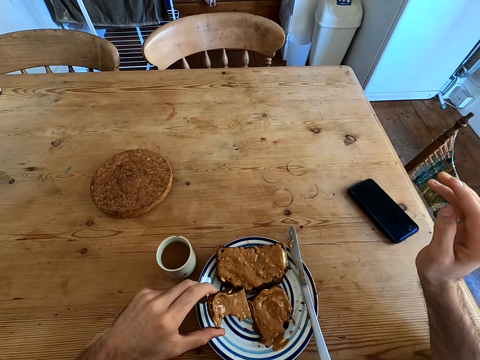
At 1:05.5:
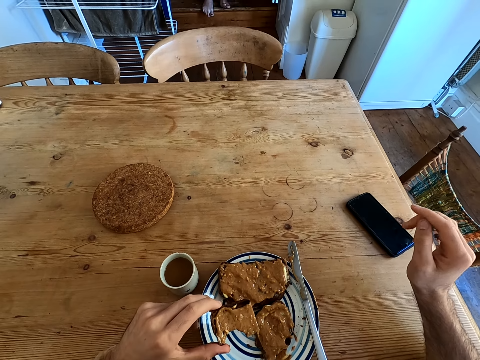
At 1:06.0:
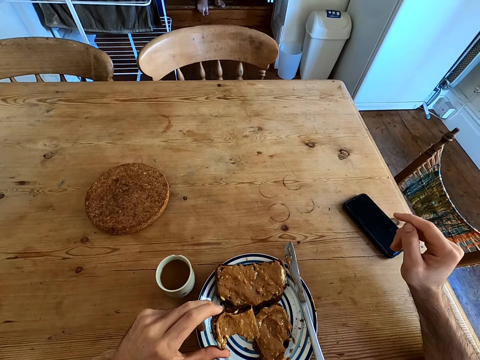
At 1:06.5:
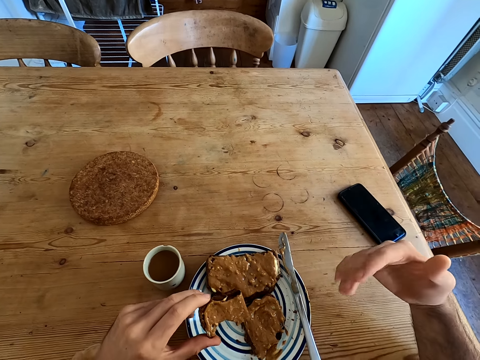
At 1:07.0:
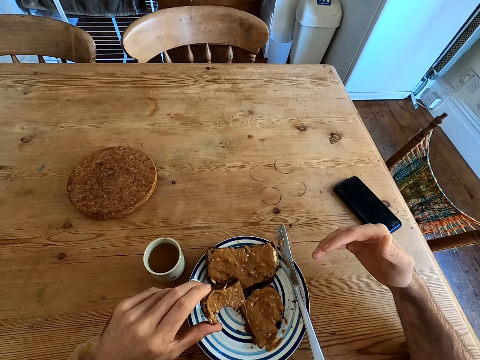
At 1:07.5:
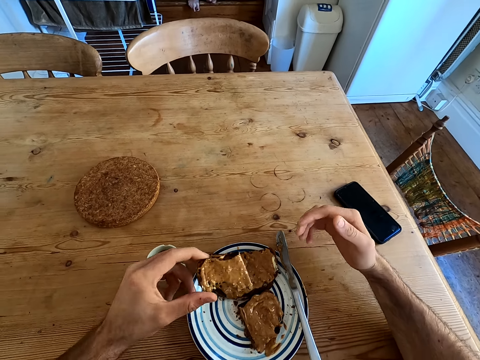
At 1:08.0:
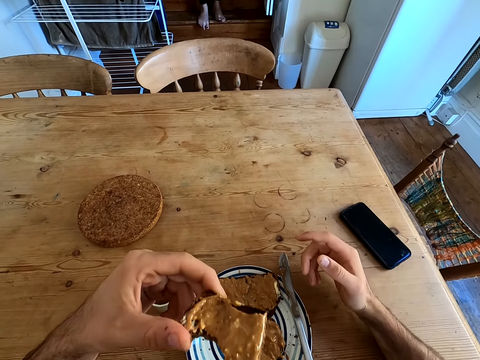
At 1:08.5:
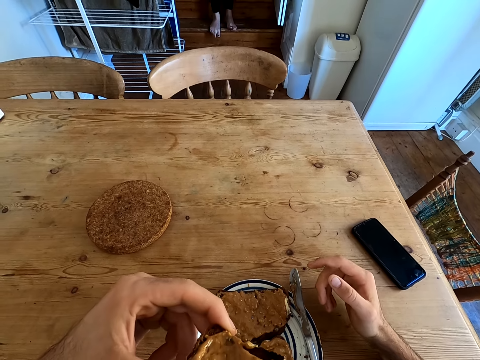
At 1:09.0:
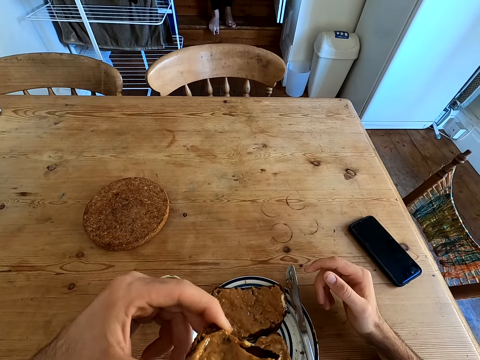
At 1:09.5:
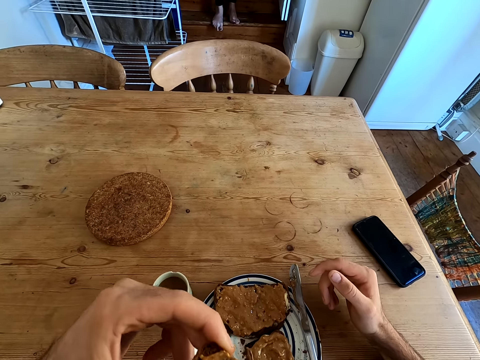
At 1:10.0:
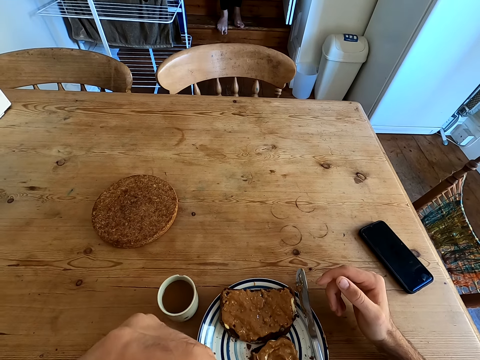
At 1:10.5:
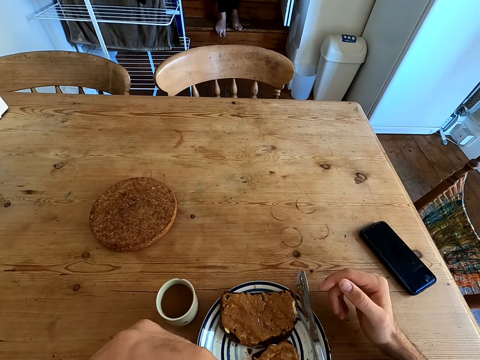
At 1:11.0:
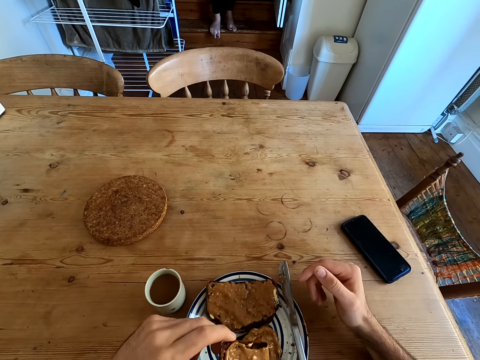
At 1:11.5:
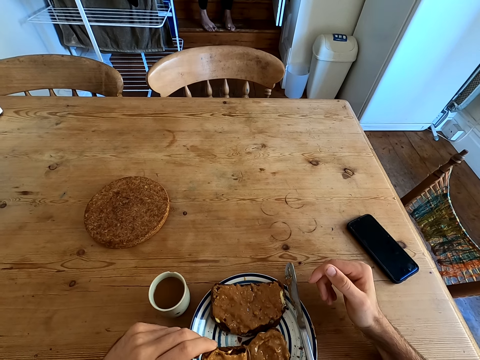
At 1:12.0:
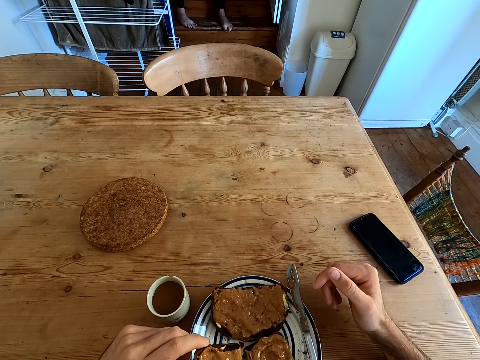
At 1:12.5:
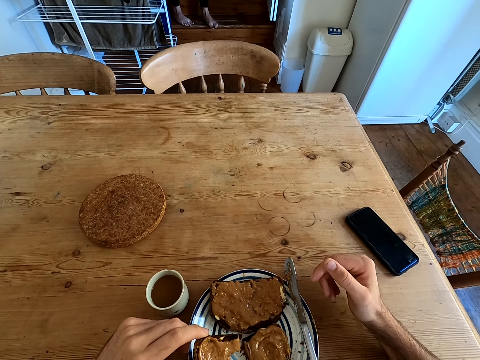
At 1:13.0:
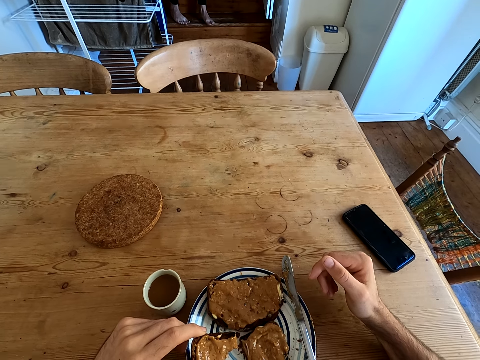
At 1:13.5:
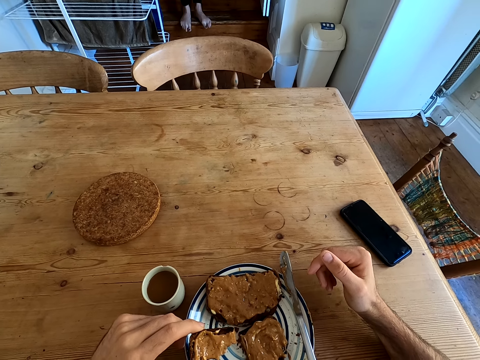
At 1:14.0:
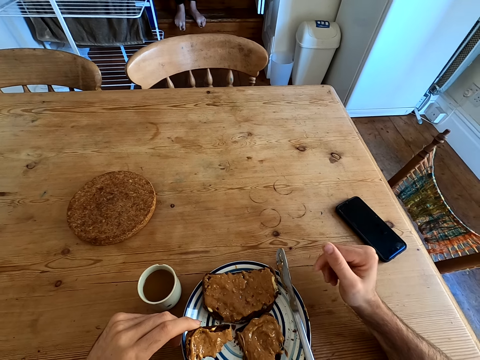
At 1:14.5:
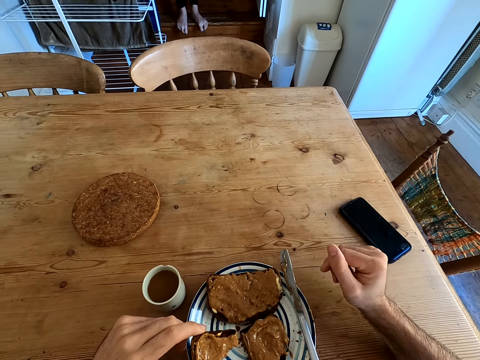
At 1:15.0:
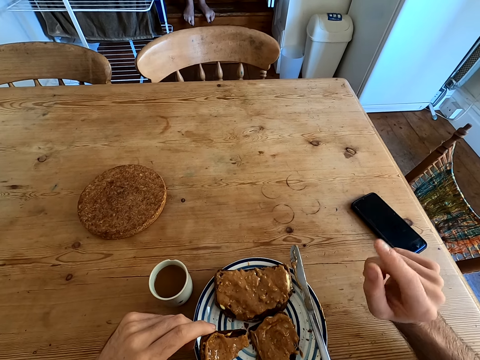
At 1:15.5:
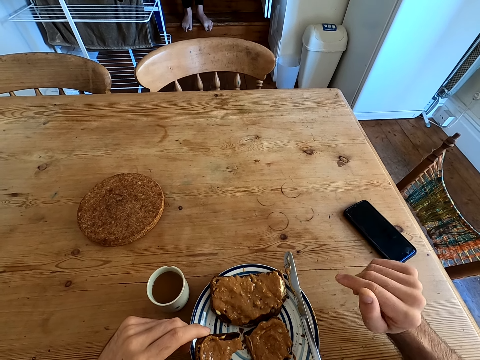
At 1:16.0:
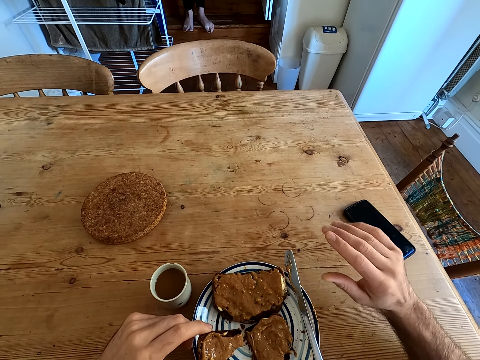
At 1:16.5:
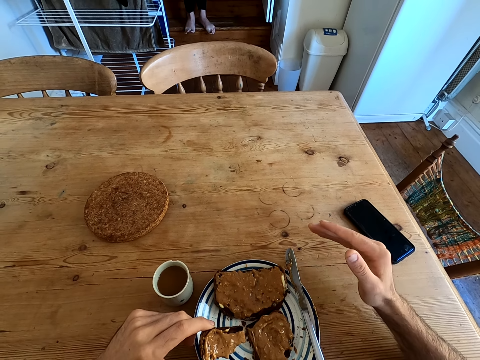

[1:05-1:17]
The camera wearer picks up a piece of bread. They move their hand. A woman talks to the camera wearer. The camera wearer bites the bread. The woman moves her leg. The camera wearer moves their hand.

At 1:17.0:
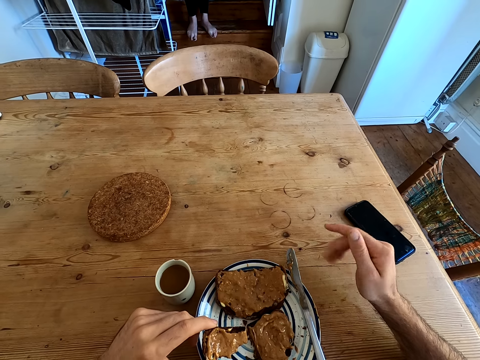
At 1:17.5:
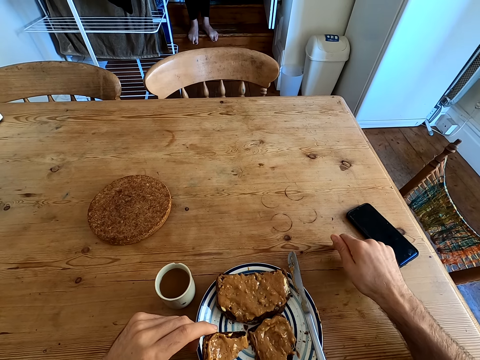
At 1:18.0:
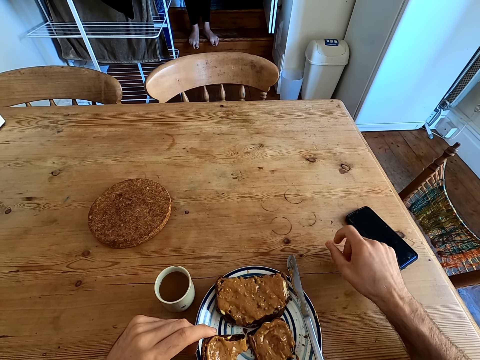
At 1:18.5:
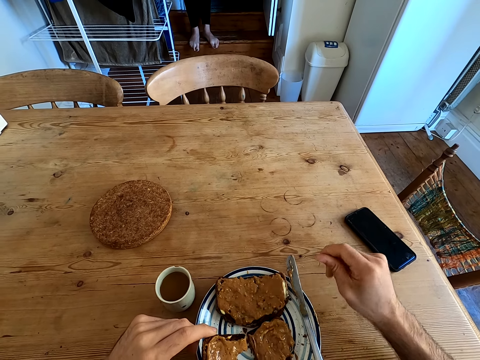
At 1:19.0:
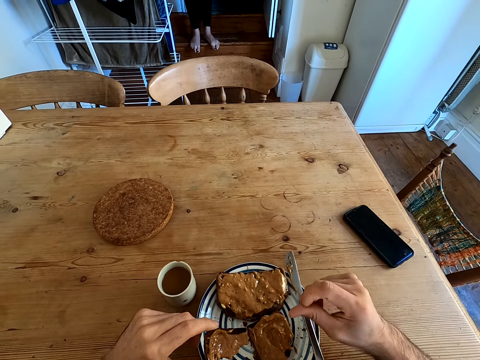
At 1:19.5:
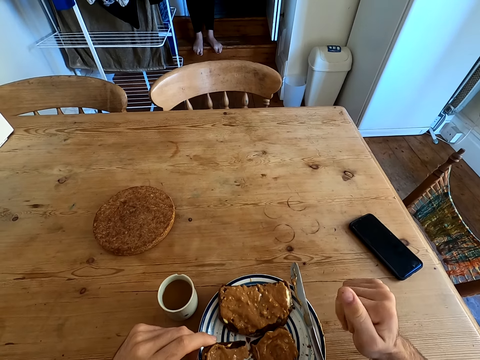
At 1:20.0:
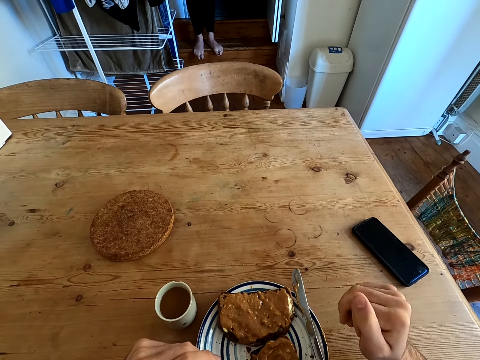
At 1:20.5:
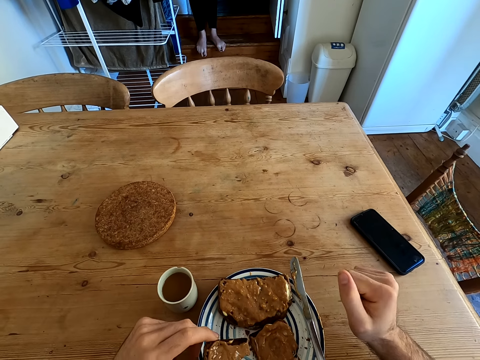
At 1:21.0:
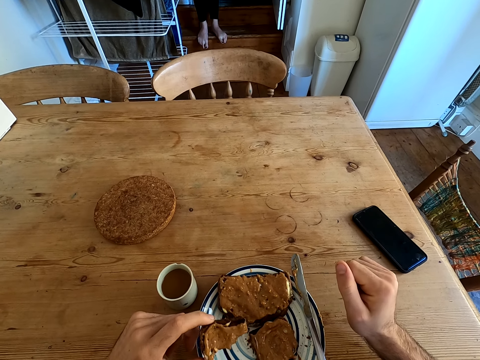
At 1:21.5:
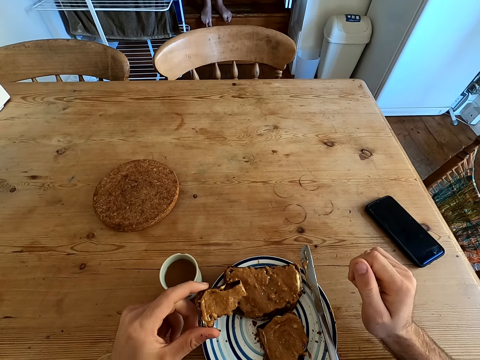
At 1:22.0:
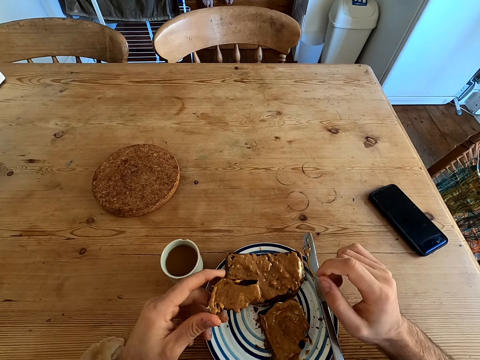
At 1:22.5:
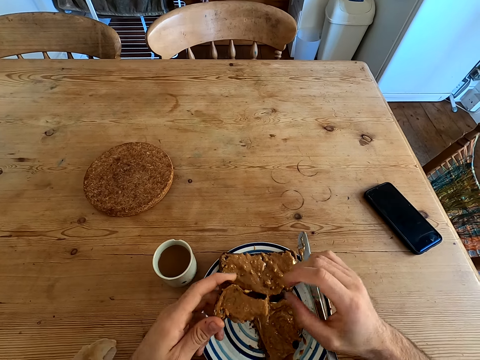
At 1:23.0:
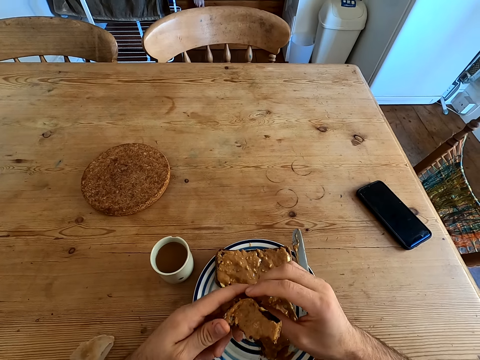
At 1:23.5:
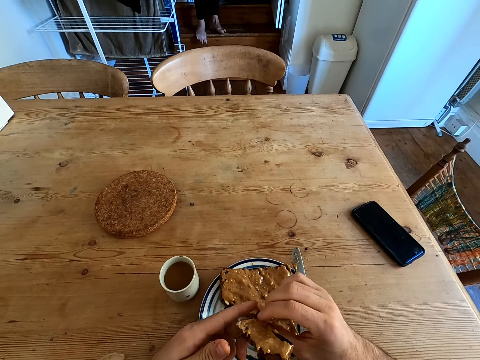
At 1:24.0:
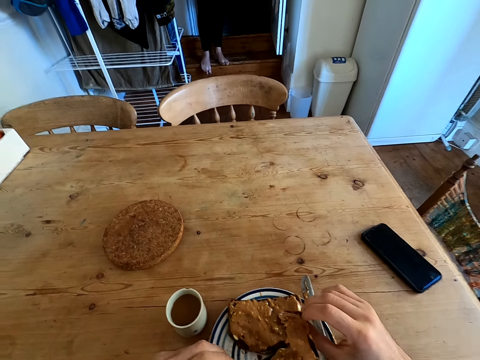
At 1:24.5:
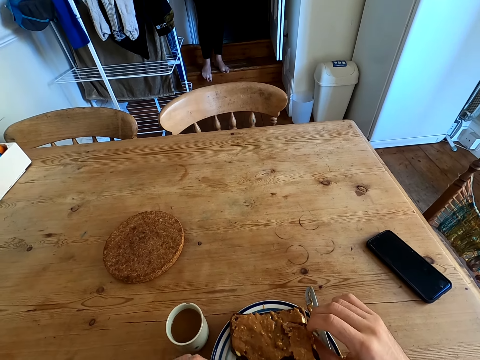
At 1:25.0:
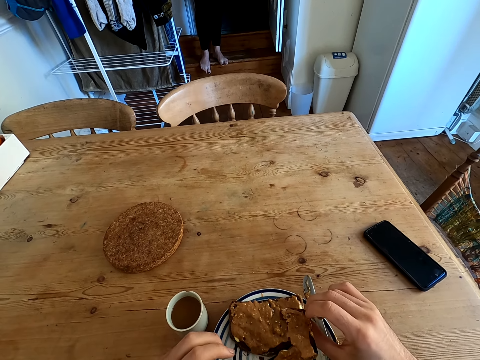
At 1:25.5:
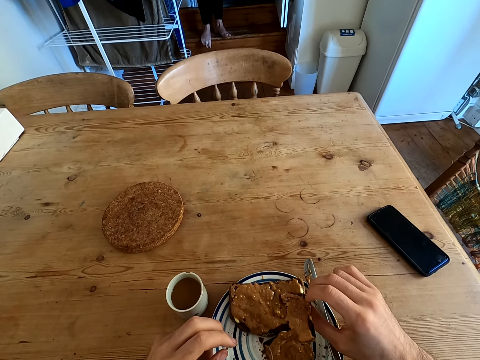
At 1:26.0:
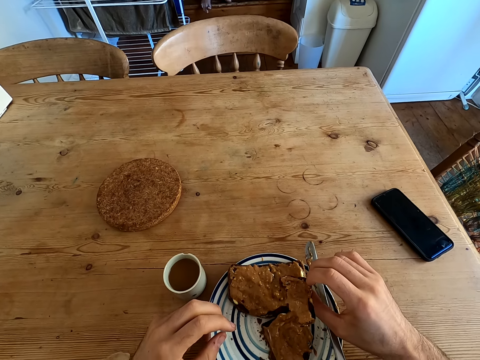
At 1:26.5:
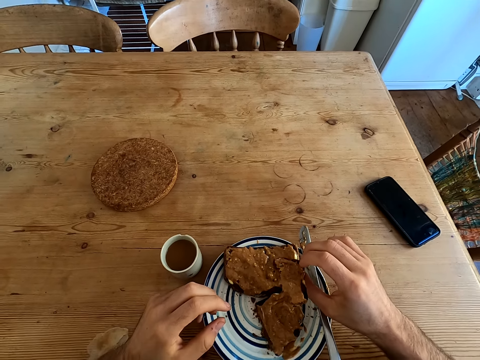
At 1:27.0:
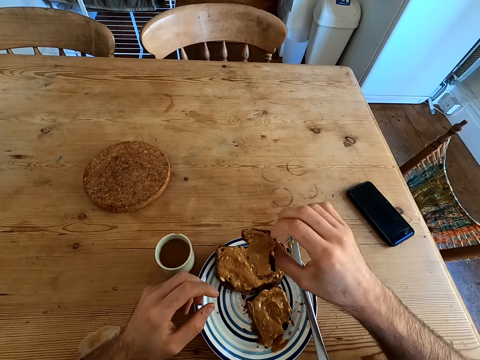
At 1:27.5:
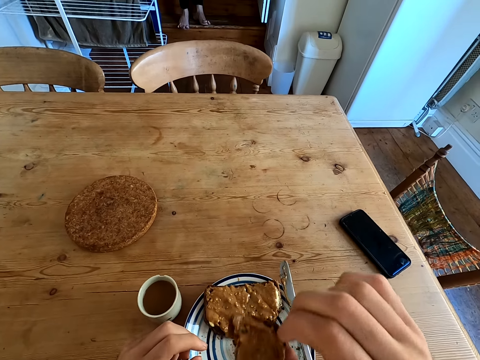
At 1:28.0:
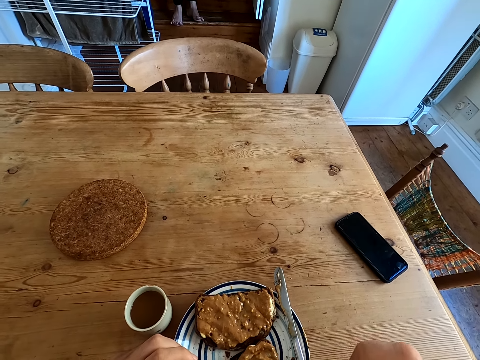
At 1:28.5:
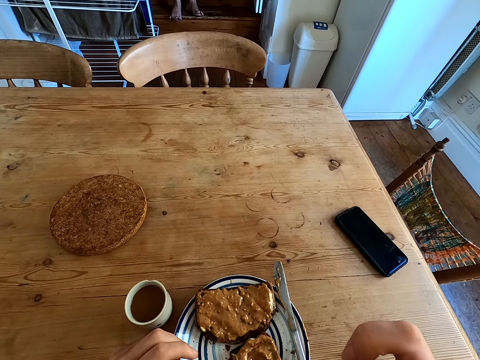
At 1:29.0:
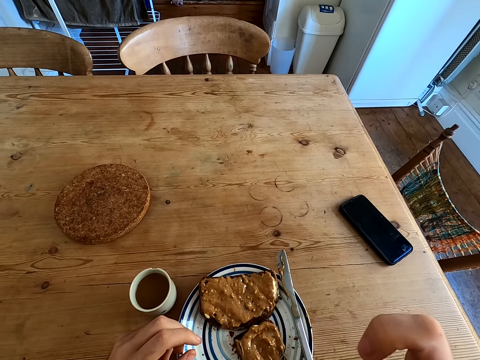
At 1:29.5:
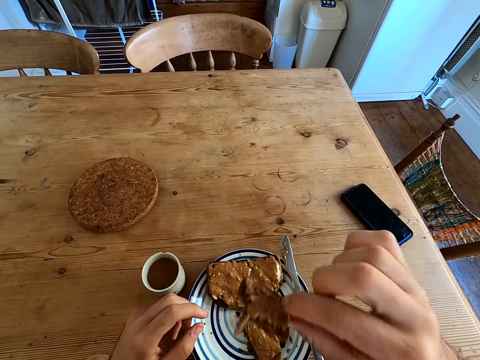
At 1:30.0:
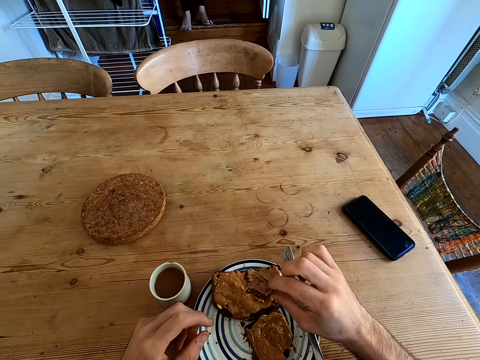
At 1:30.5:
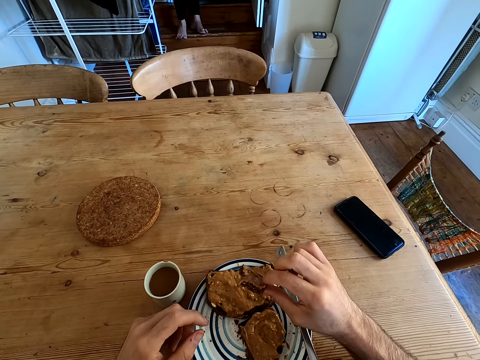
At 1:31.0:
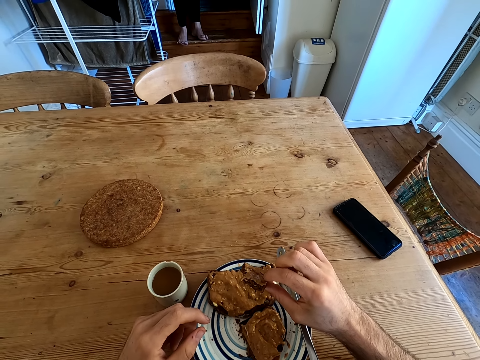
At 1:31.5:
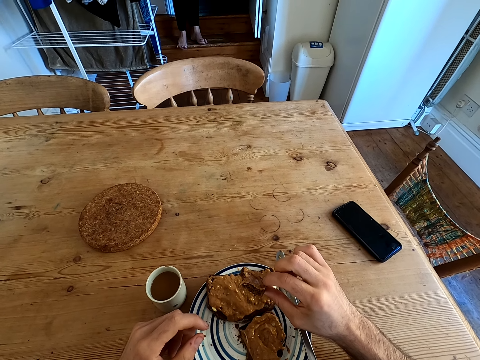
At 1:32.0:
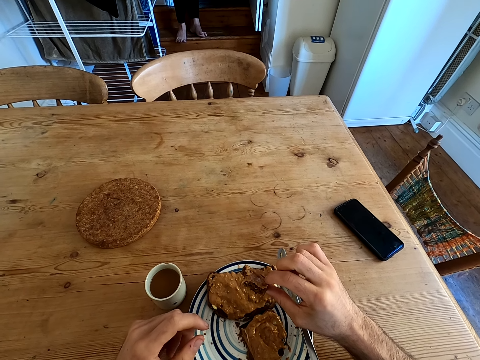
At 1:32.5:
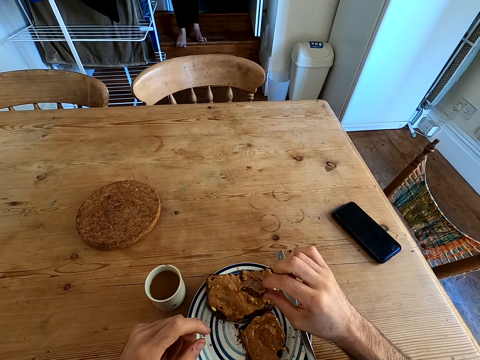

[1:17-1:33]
The camera wearer taps on the table. A woman laughs to the camera wearer. The camera wearer moves their fingers and talks to the woman. They take the bread from the left hand. They talk to the woman again. They exchange the piece of bread in the right hand. The woman converses with the camera wearer. The camera wearer bites the bread.
